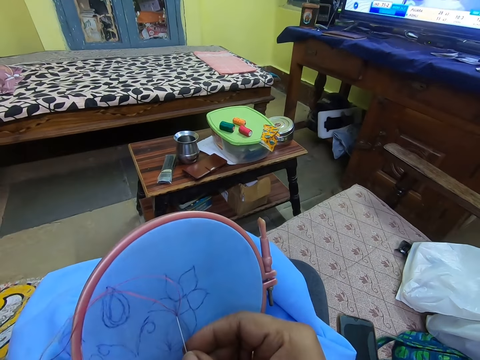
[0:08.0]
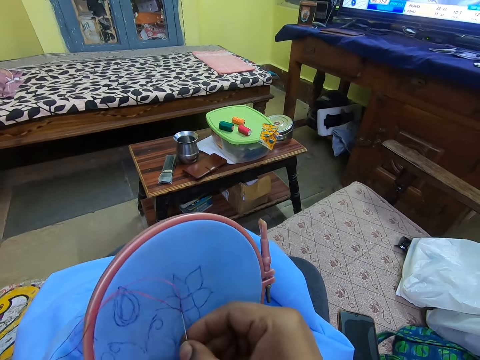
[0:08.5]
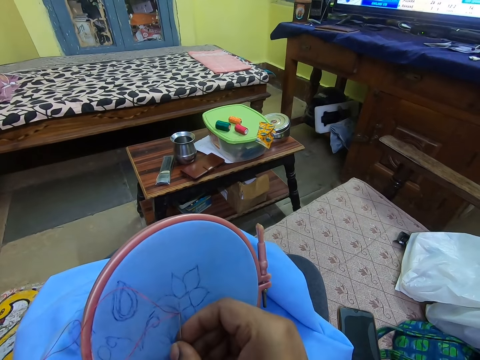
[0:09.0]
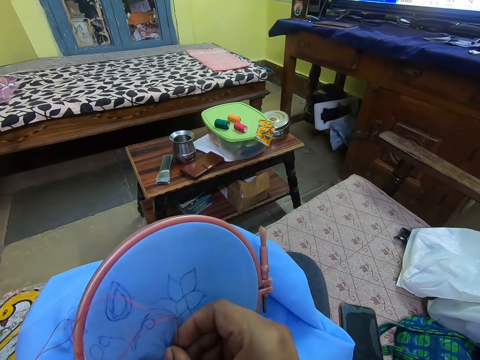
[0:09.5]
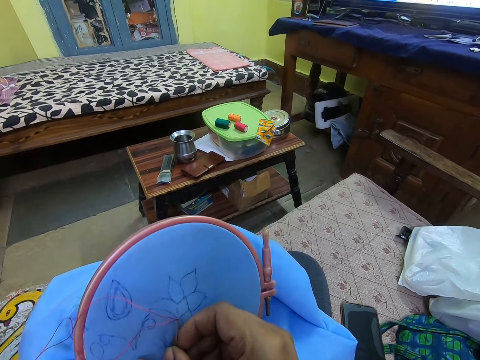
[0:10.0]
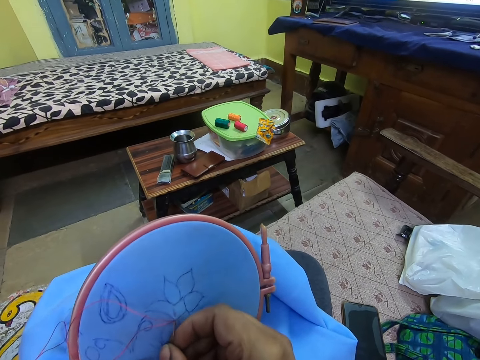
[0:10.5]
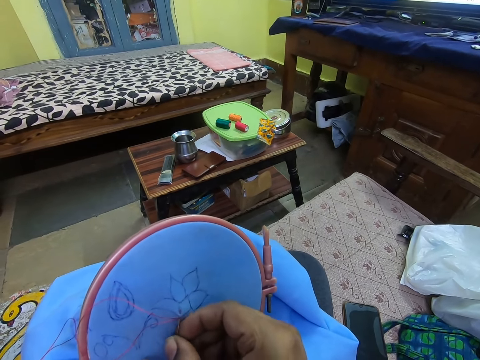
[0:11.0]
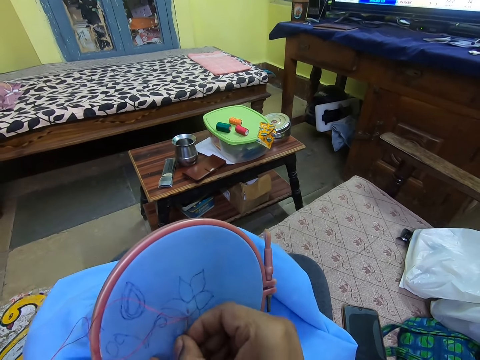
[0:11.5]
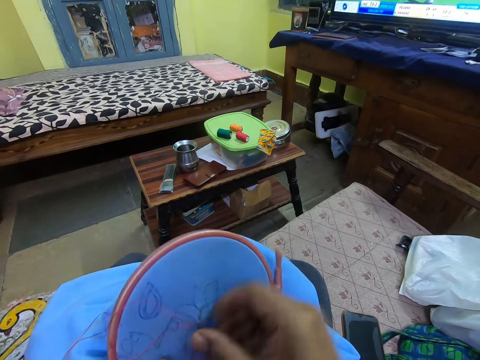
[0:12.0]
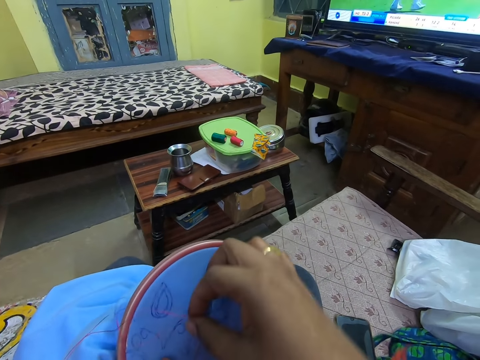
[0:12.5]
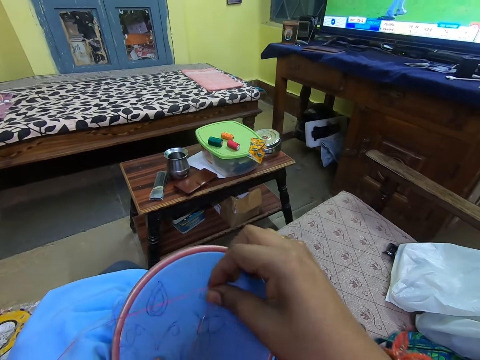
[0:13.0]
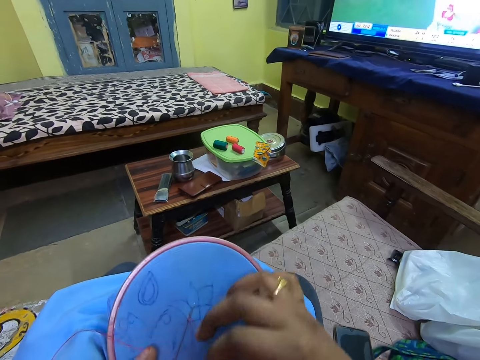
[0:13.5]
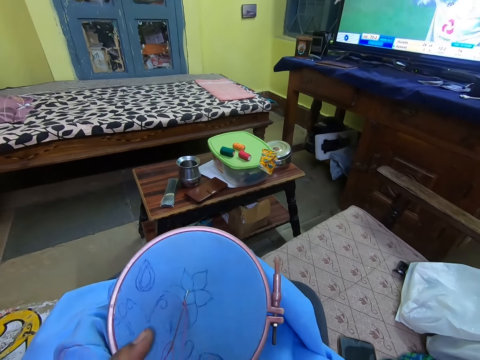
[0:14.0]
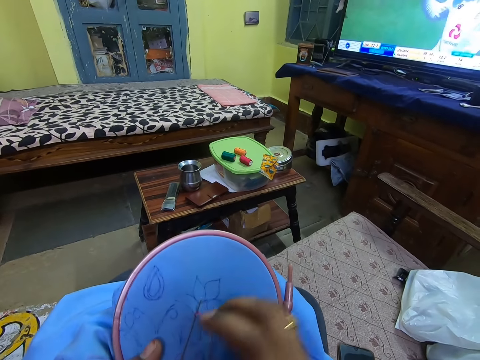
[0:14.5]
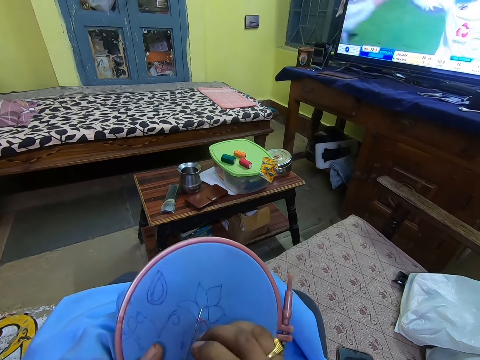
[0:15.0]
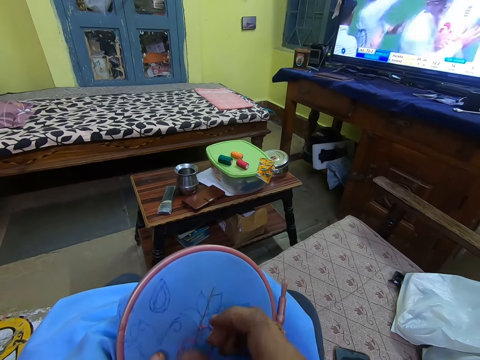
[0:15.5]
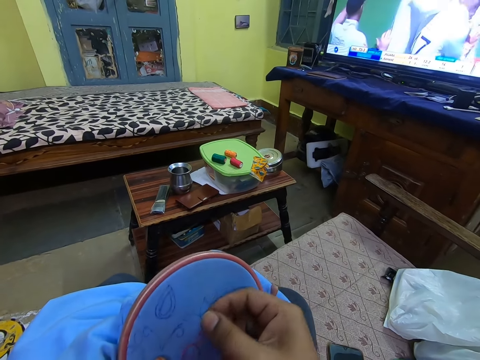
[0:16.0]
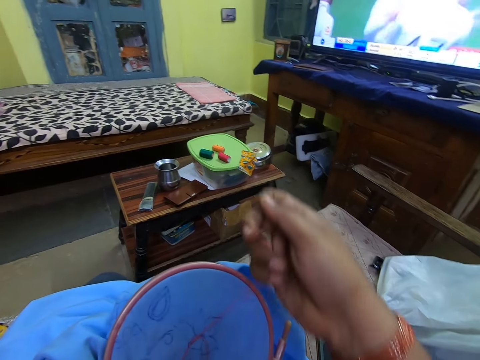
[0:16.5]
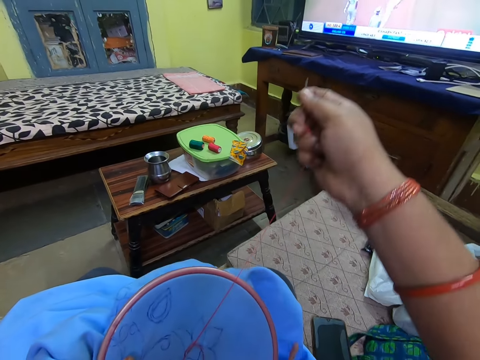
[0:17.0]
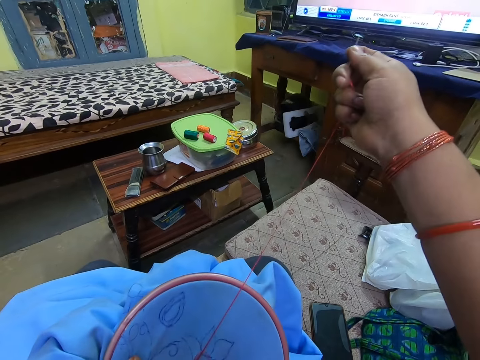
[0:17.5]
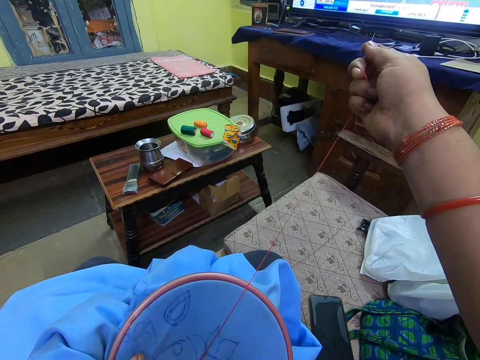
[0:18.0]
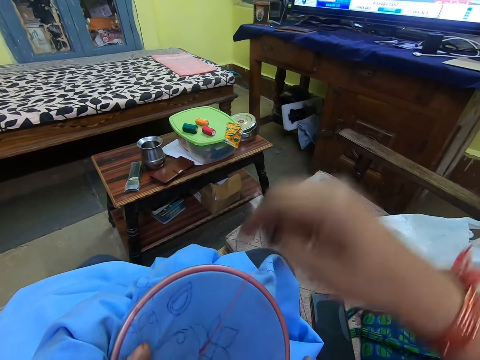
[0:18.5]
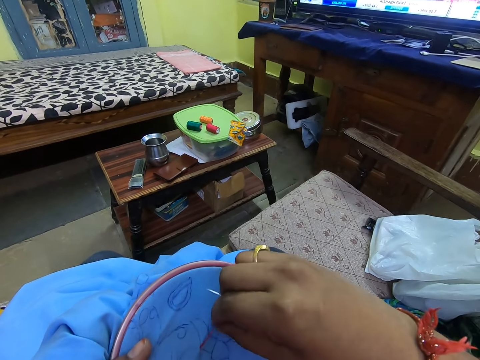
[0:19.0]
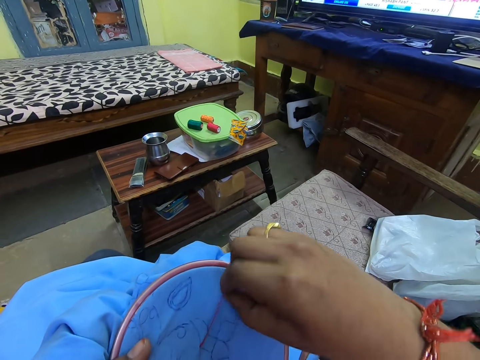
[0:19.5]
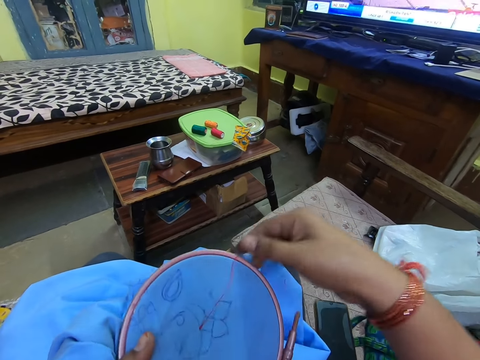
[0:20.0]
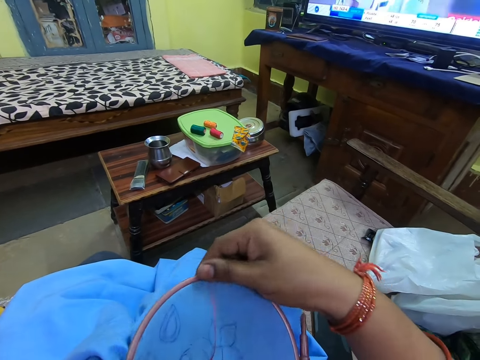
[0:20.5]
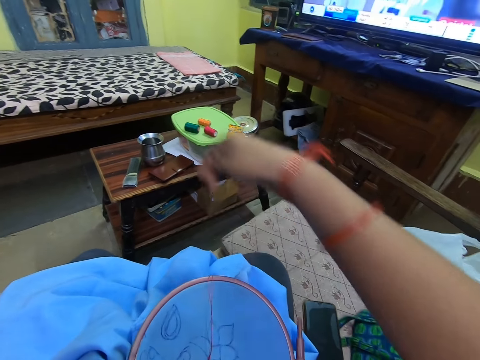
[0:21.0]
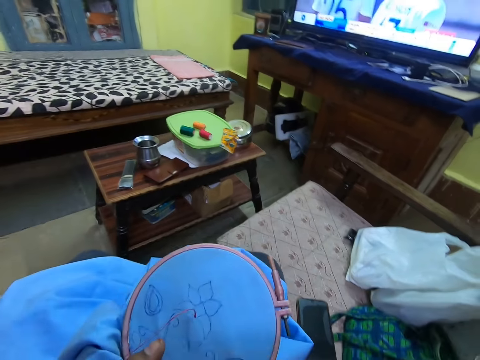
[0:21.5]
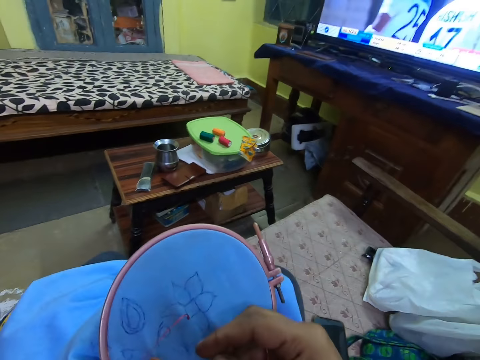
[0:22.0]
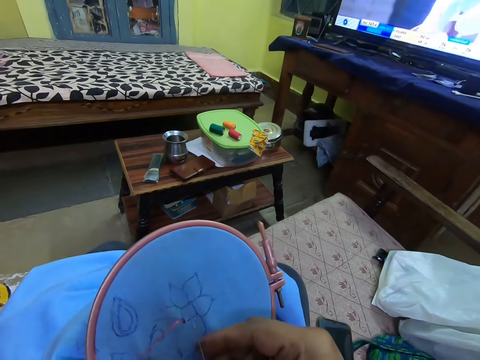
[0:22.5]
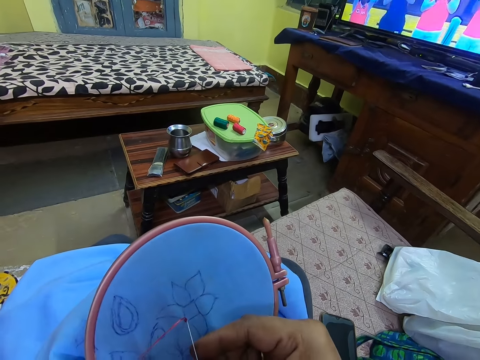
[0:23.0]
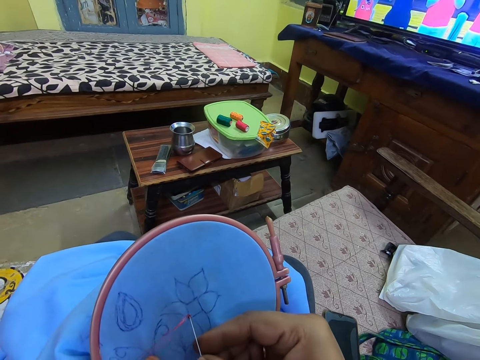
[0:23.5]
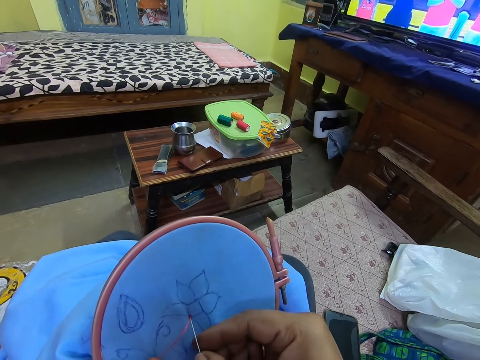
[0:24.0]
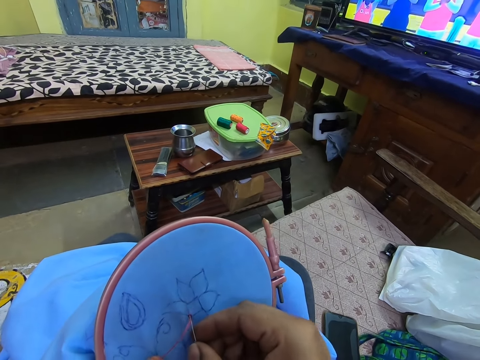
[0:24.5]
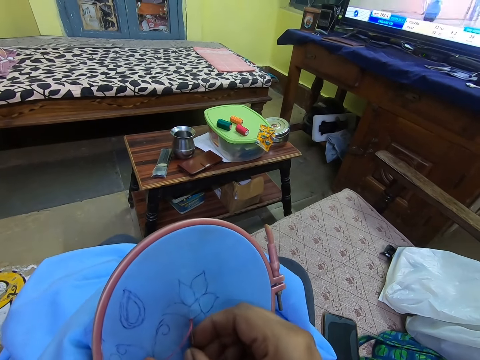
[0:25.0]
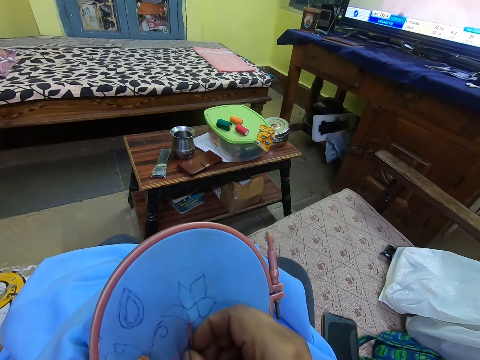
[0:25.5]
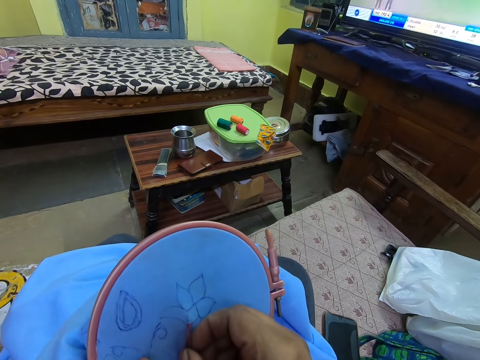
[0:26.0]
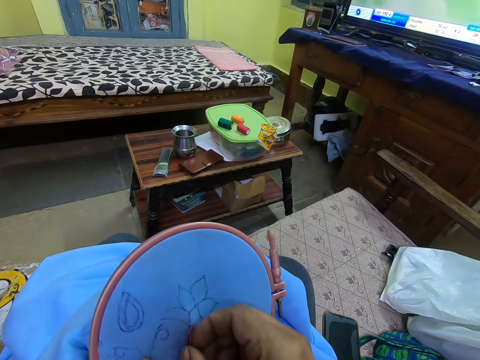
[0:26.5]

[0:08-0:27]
The camera wearer sews a fabric with a needle. They pull the sewing thread. They hold the sewing thread. They pull the sewing thread. They sew the fabric with the needle.

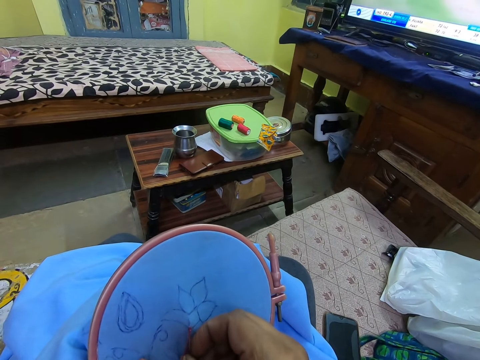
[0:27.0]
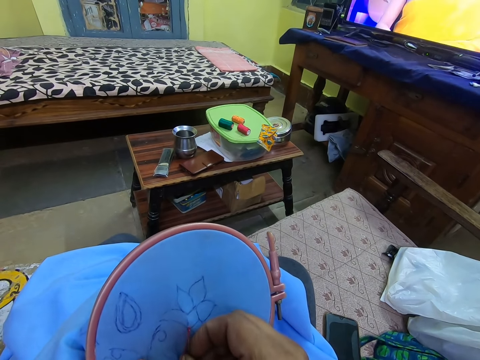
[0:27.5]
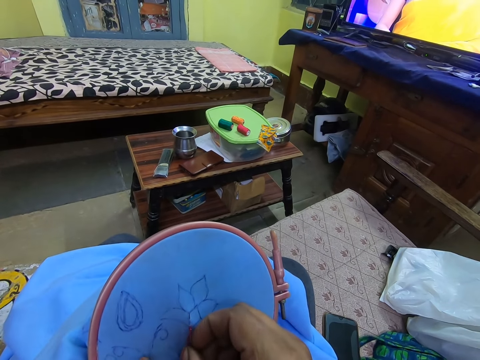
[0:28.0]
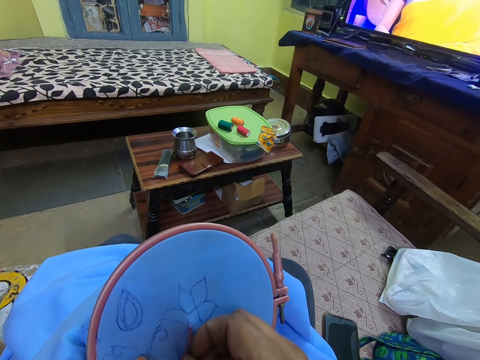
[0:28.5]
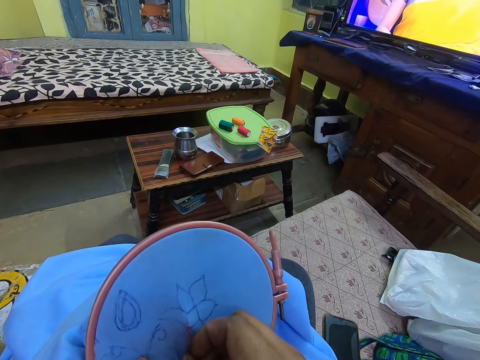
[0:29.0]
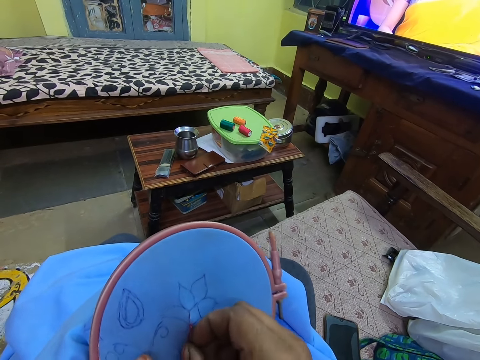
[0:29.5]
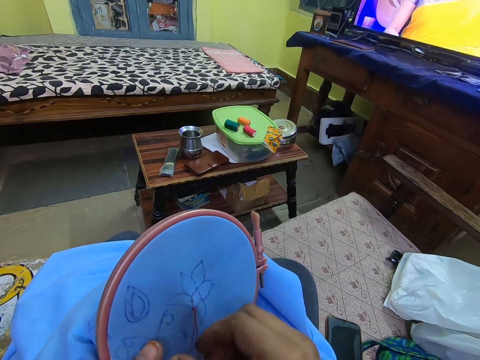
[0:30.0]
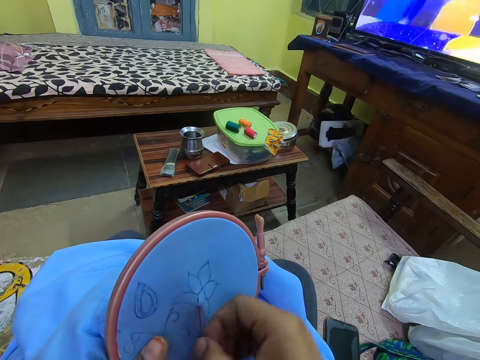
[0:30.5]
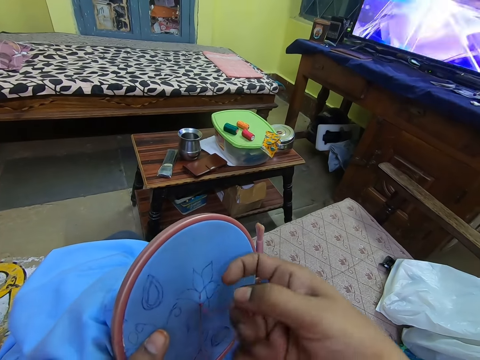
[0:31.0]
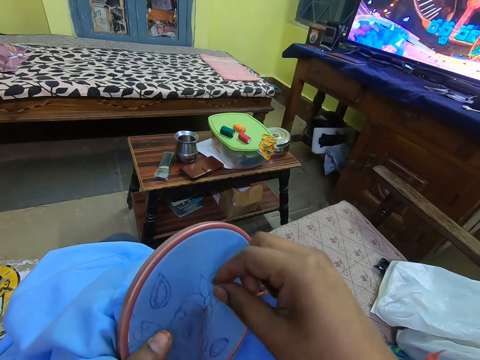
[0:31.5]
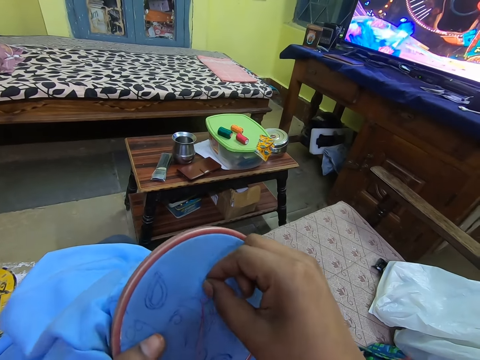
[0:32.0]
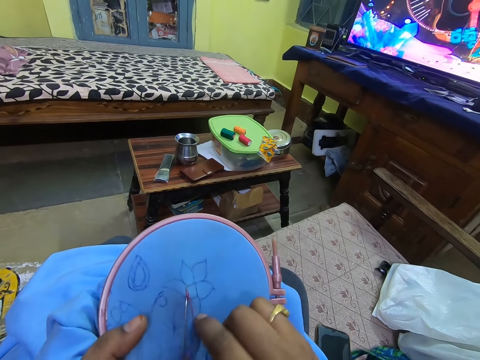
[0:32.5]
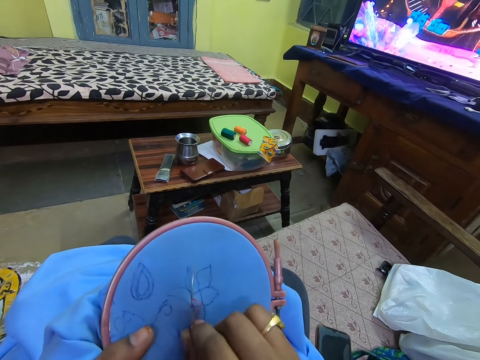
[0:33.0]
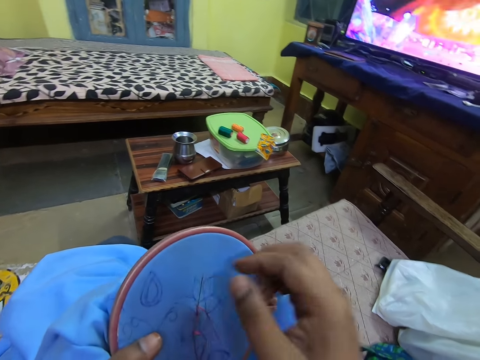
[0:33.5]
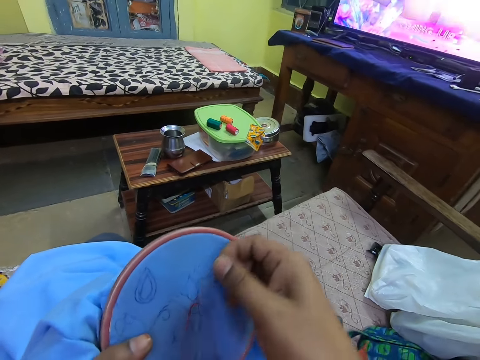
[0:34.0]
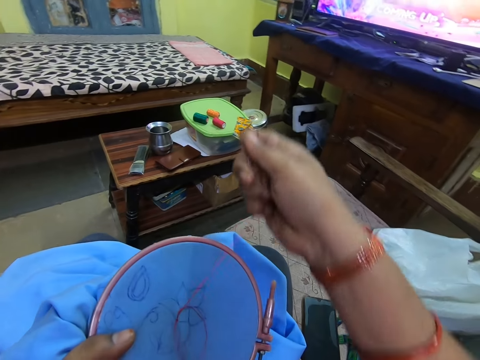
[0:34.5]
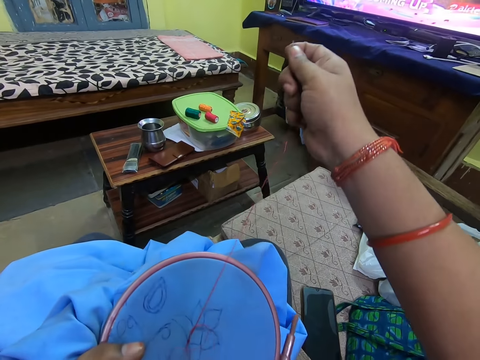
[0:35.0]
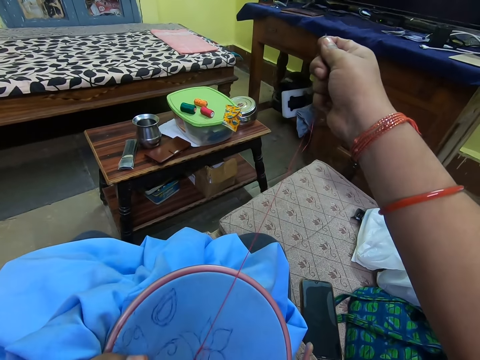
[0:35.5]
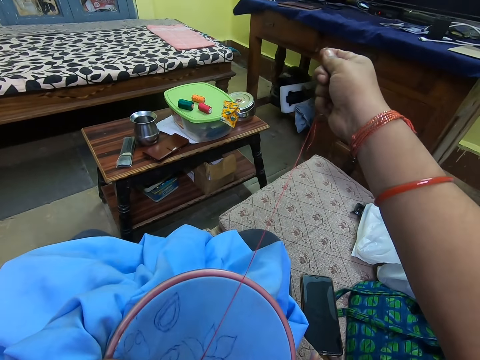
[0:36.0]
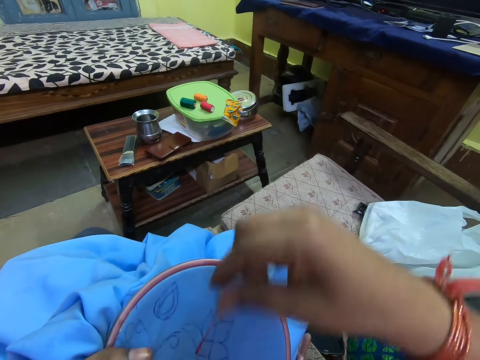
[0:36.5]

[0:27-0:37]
The camera wearer pulls the sewing thread.
